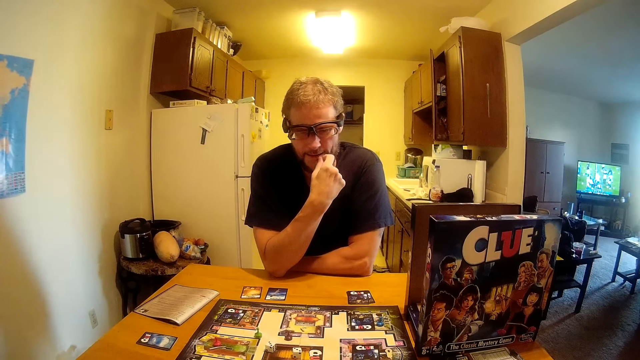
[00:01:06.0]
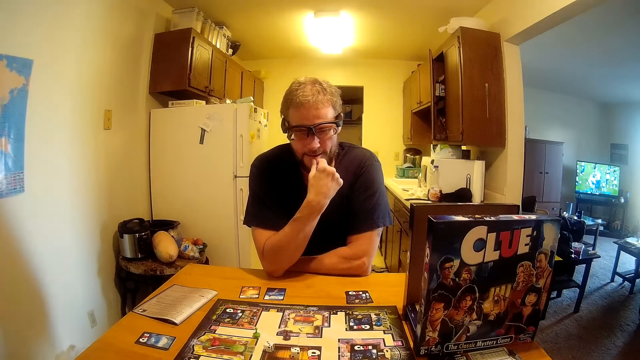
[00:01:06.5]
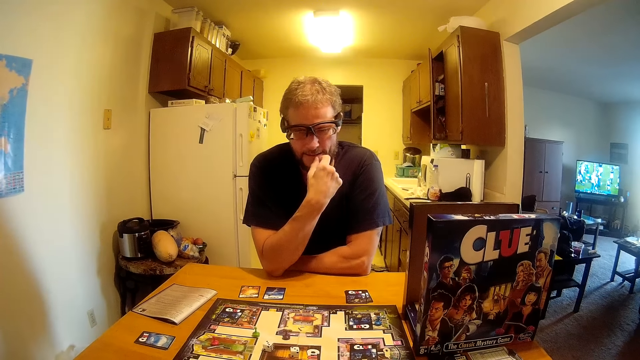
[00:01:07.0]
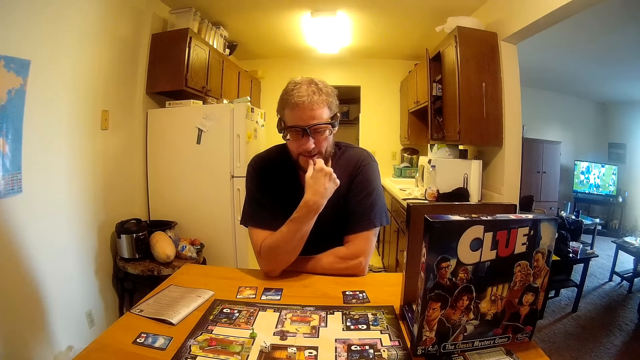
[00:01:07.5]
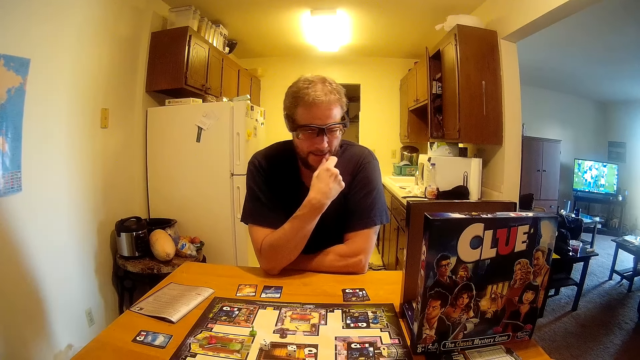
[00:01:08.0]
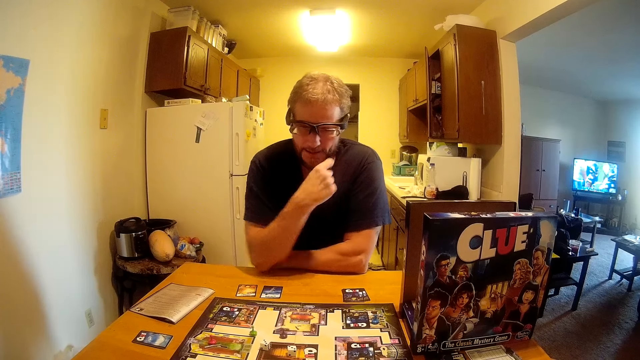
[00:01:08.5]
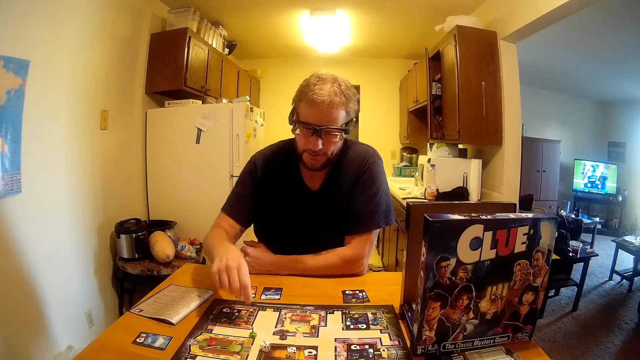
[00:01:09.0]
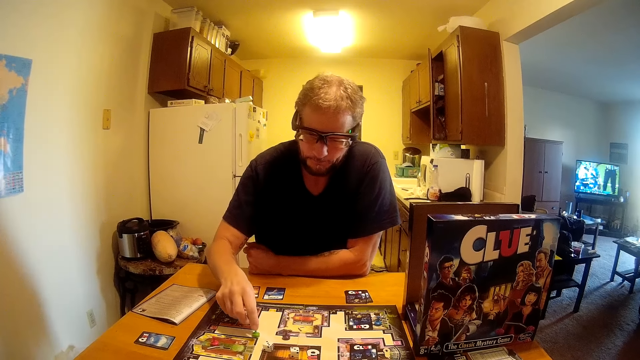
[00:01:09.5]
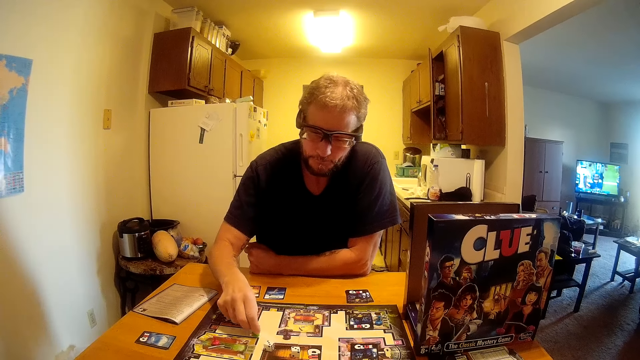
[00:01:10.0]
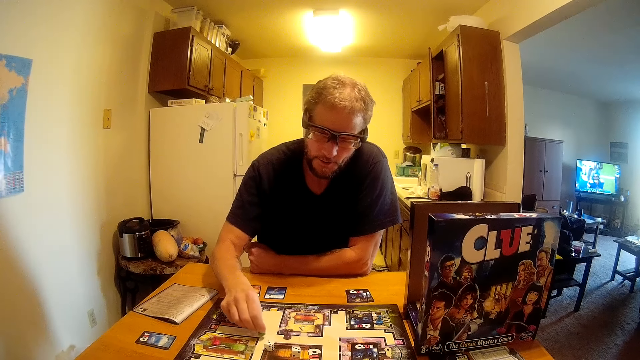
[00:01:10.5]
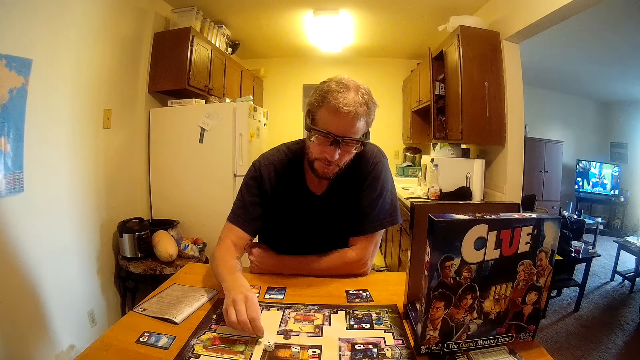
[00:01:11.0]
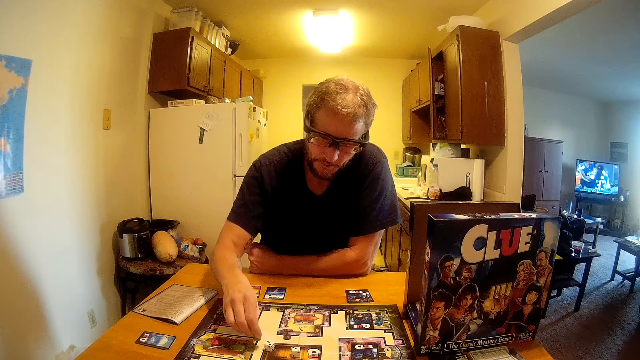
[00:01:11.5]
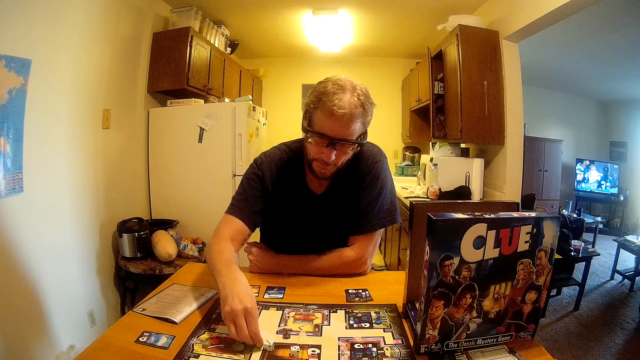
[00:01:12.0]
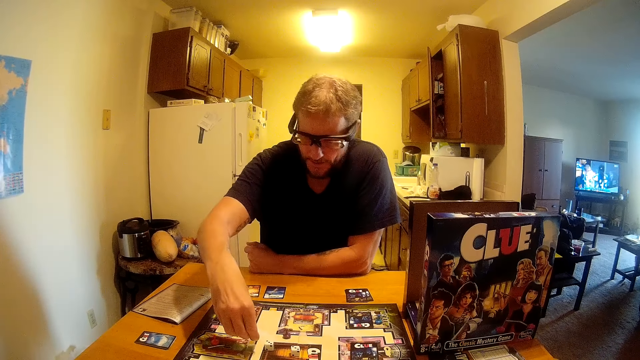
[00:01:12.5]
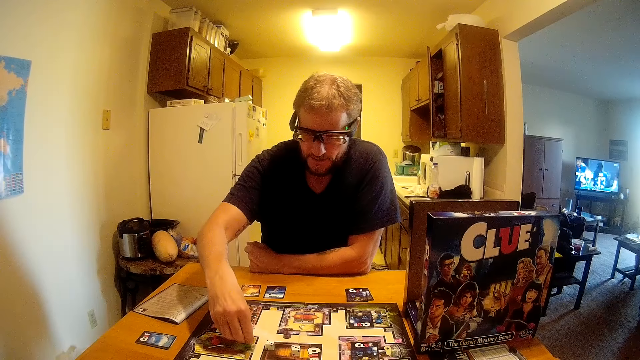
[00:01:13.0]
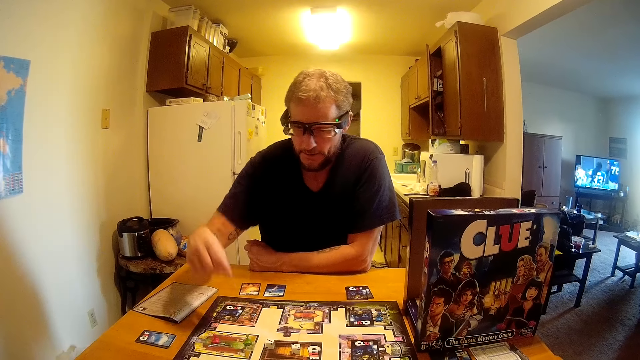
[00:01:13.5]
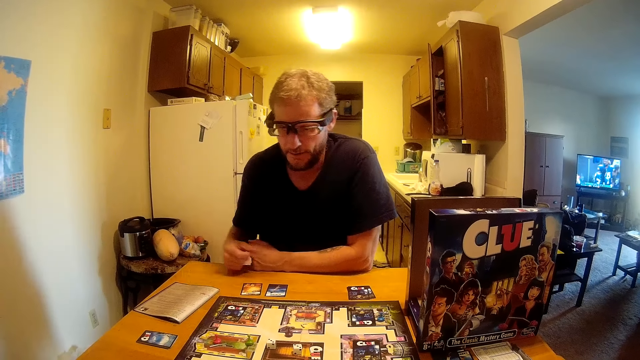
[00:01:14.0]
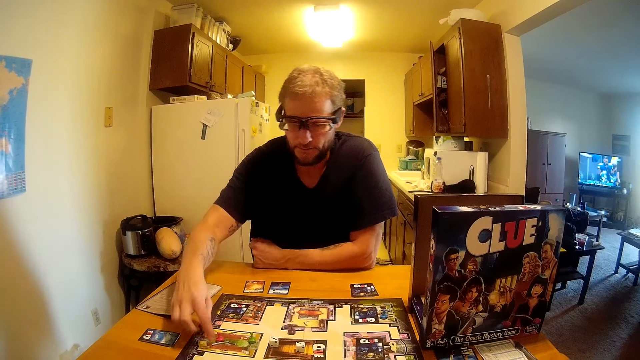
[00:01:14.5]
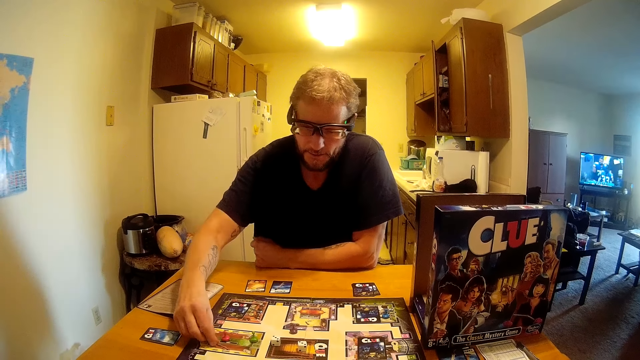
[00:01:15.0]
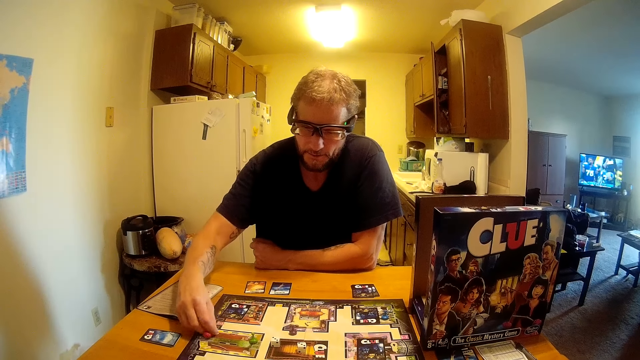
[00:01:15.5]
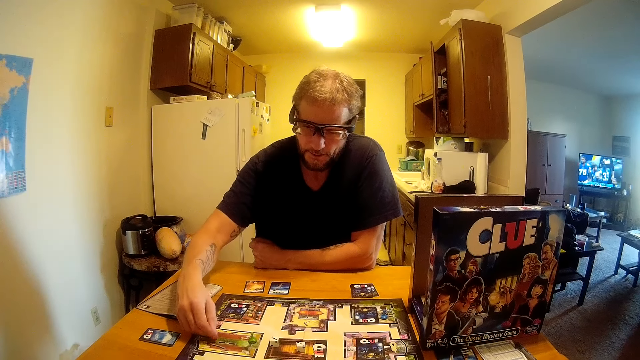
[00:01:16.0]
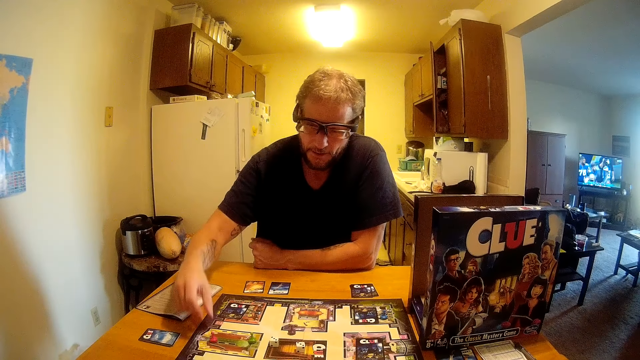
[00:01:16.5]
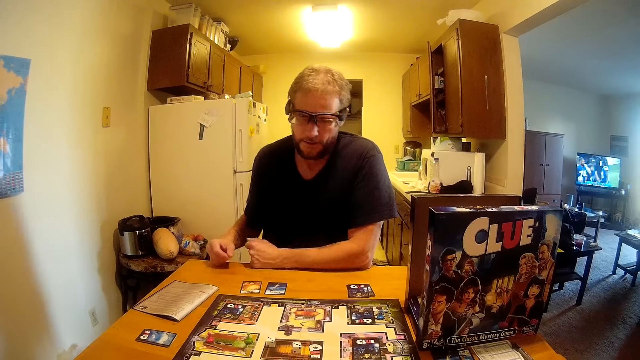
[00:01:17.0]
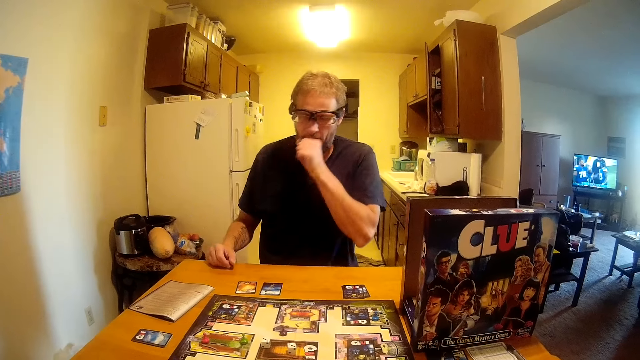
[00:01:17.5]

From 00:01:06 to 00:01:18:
The man moves a game seed on the board game with his right hand. The man moves a game seed on the board game with his right hand again.

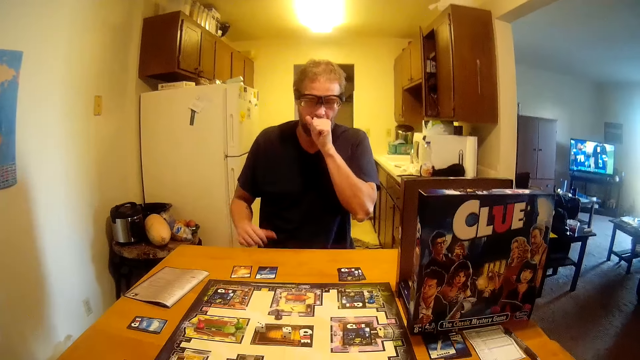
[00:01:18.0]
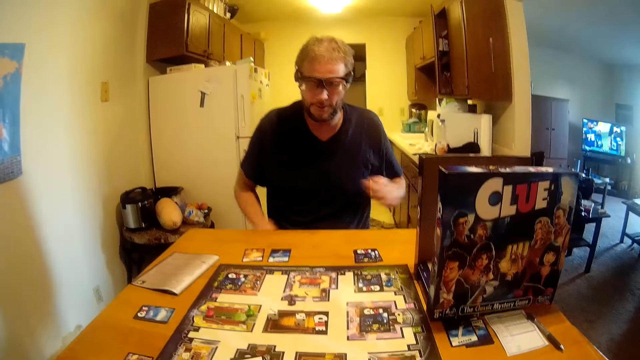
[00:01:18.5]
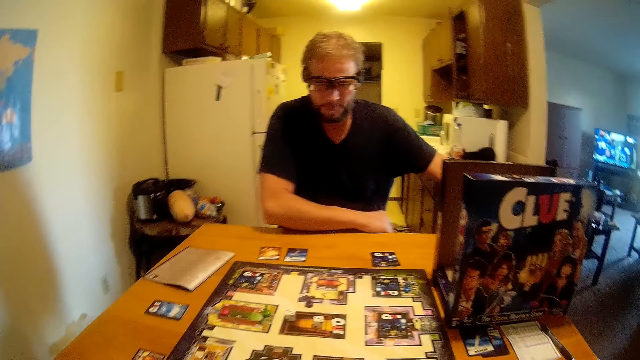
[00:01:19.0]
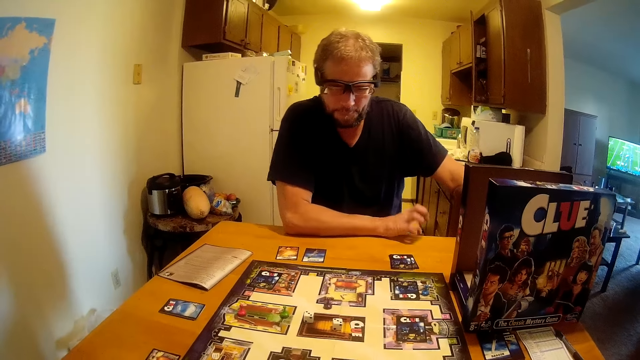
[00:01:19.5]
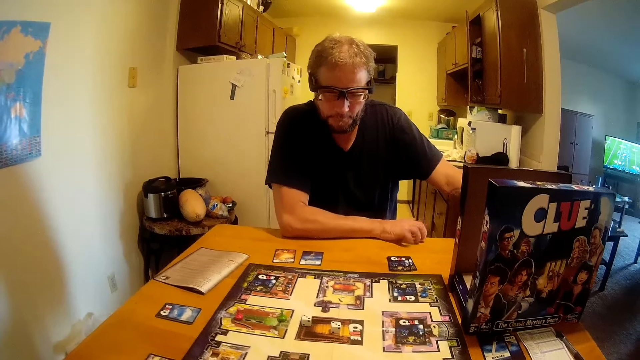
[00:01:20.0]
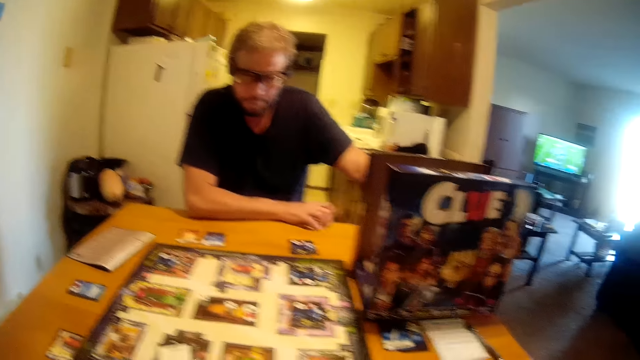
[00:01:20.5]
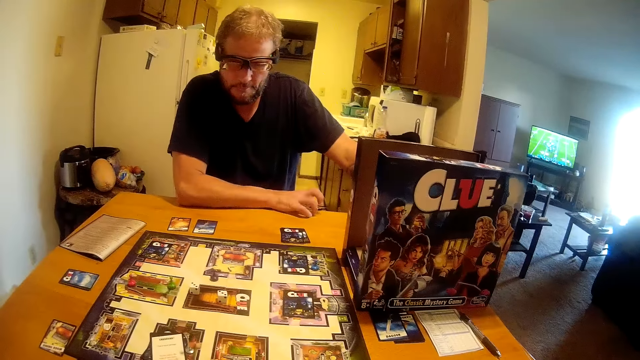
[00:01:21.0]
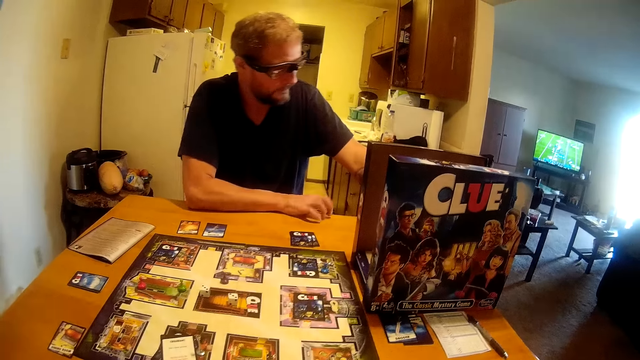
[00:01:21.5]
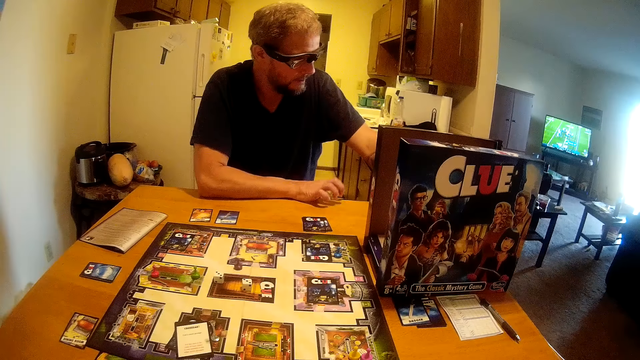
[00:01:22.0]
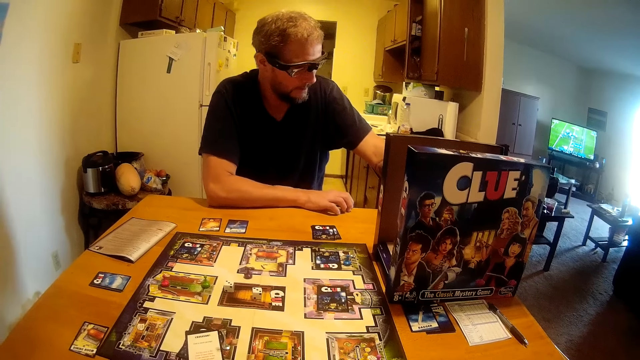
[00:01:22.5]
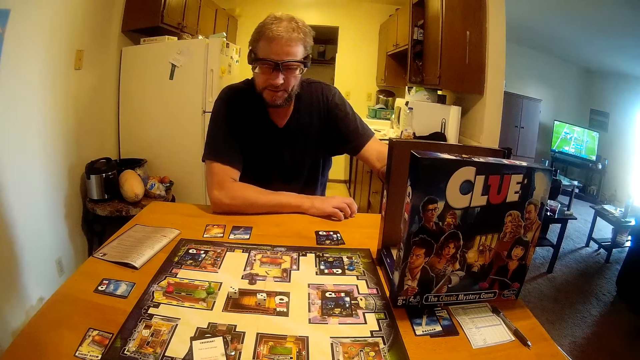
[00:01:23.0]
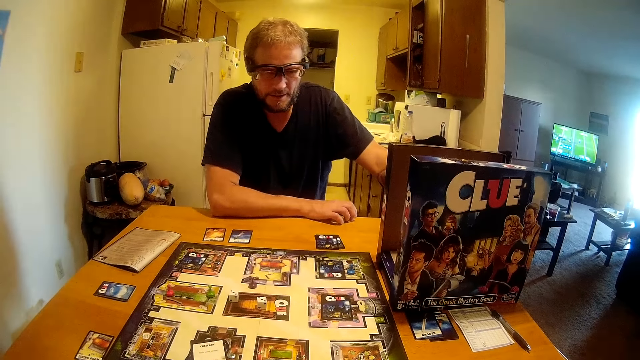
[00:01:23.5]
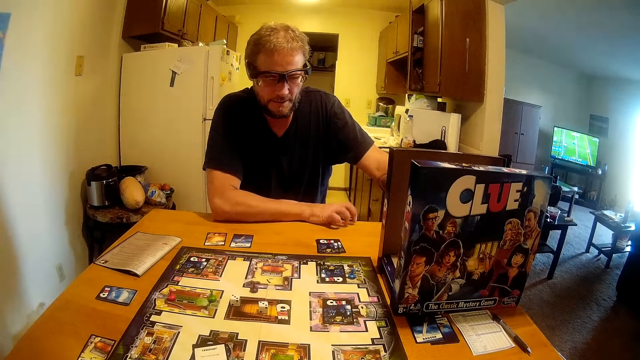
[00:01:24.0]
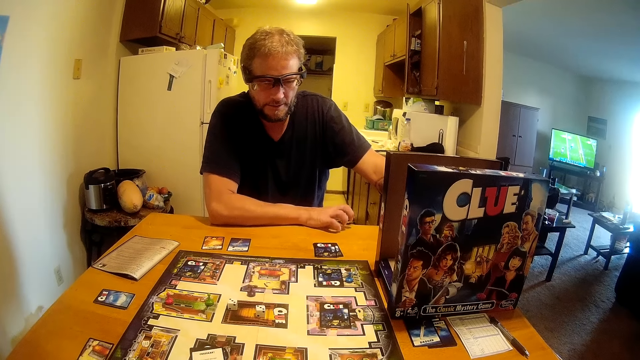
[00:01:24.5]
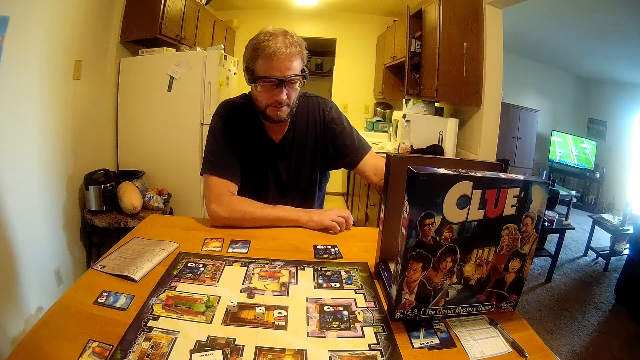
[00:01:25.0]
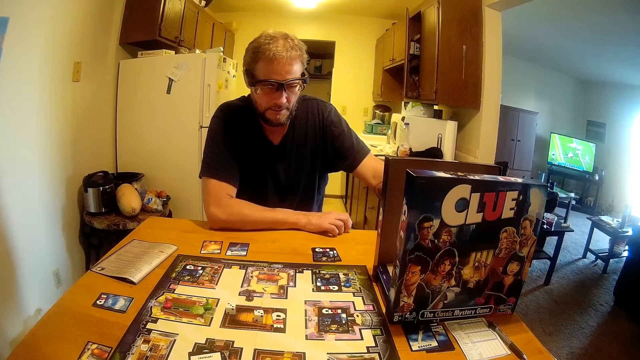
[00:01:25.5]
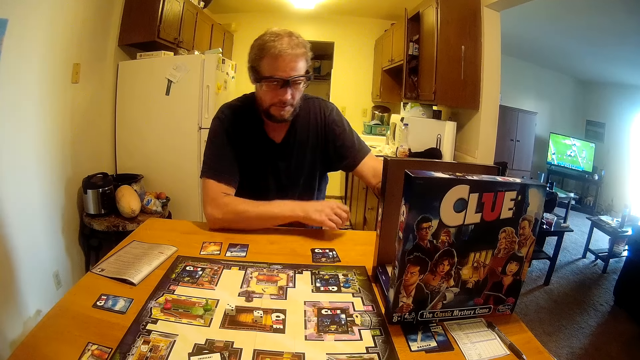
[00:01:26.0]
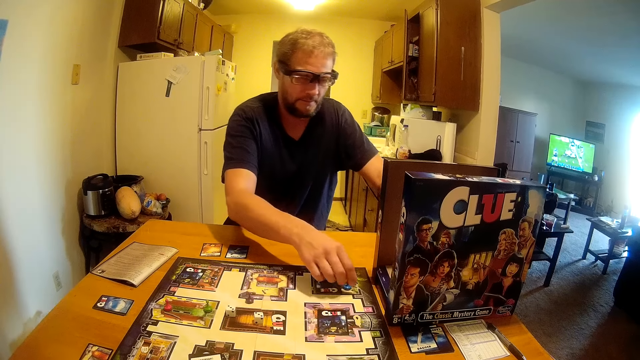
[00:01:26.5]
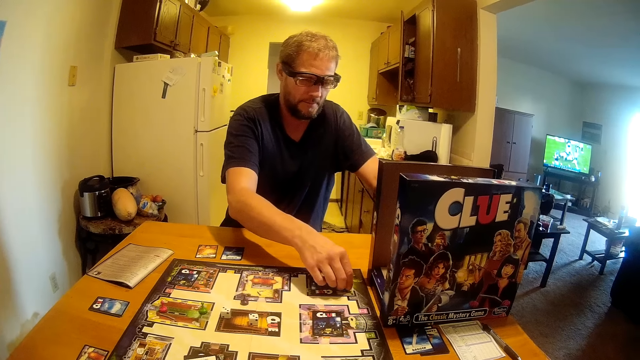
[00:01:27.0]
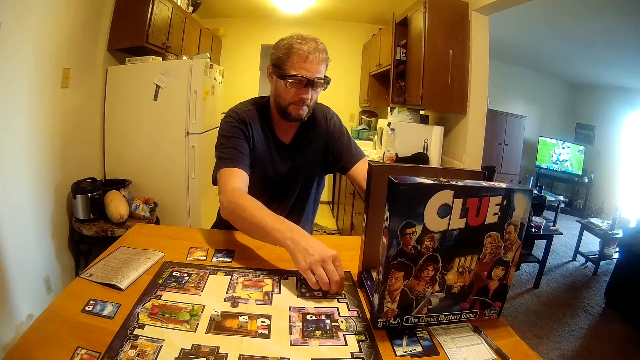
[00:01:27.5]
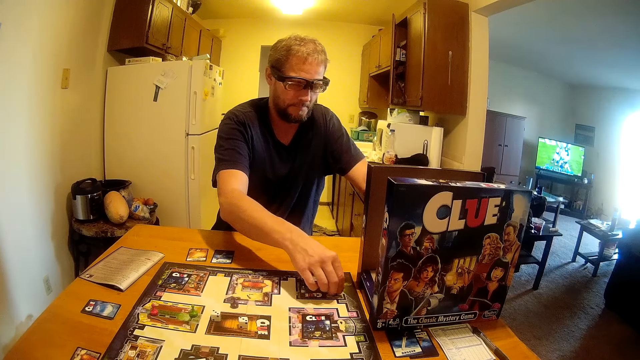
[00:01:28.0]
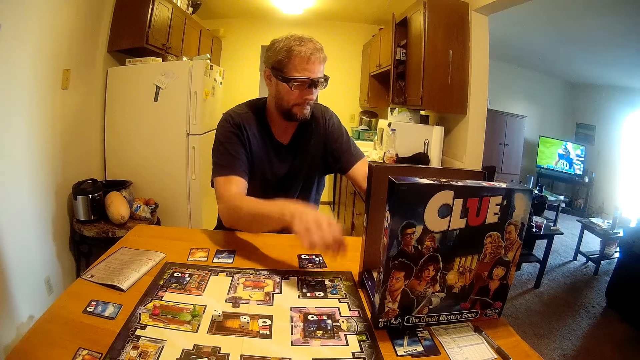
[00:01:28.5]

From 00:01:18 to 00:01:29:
The man hits his right hand on the table. The man holds a game seed on the board game with his right hand. The man touches a dice on the playing board and moves the dice on the board.
